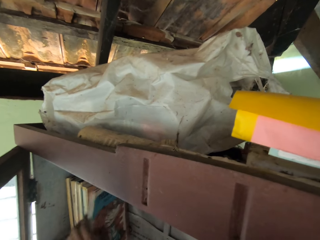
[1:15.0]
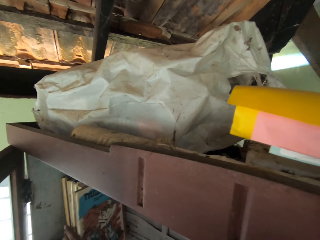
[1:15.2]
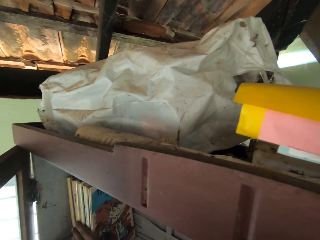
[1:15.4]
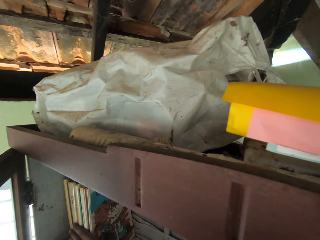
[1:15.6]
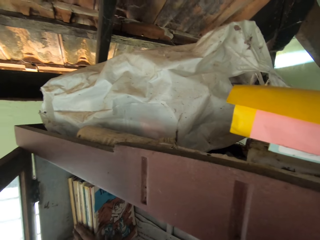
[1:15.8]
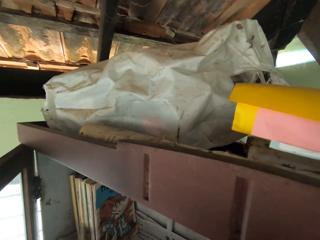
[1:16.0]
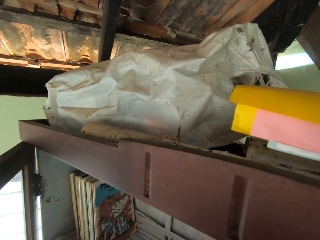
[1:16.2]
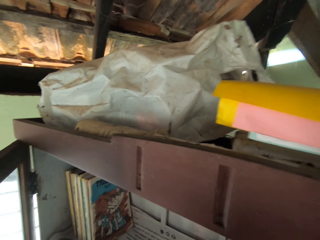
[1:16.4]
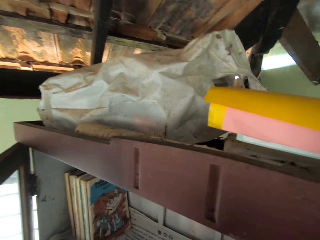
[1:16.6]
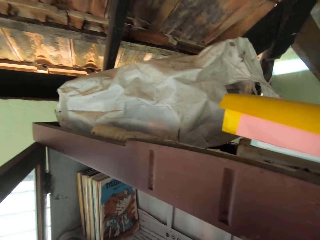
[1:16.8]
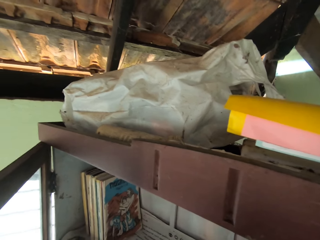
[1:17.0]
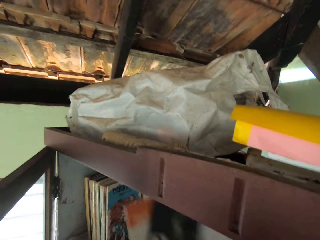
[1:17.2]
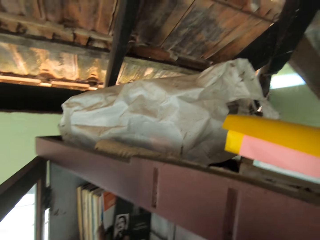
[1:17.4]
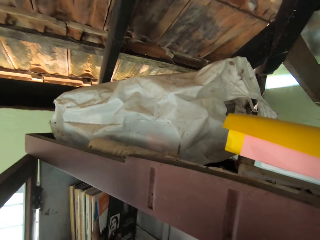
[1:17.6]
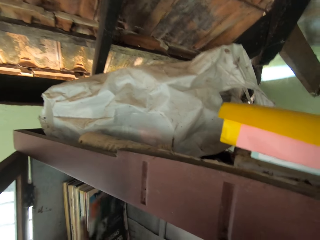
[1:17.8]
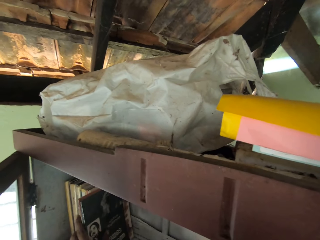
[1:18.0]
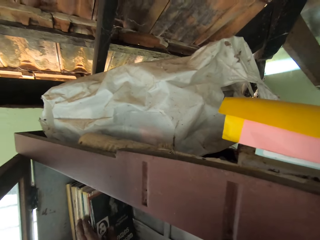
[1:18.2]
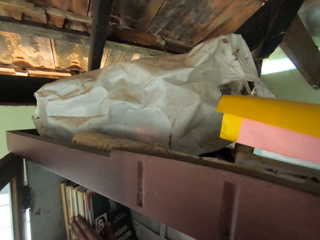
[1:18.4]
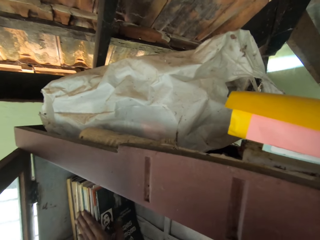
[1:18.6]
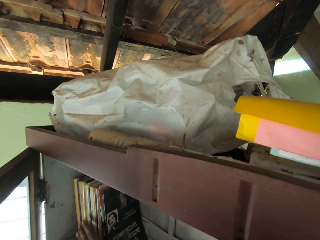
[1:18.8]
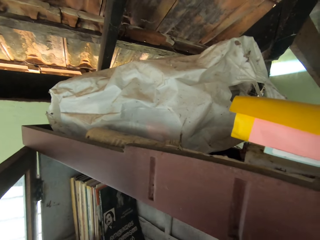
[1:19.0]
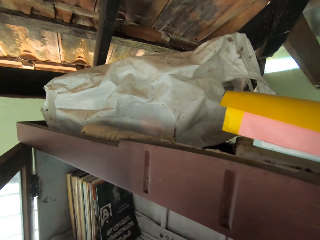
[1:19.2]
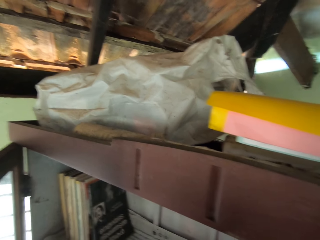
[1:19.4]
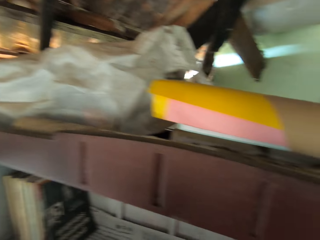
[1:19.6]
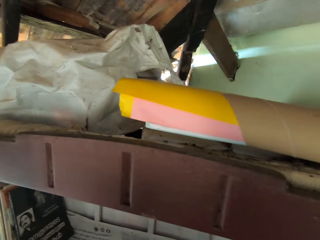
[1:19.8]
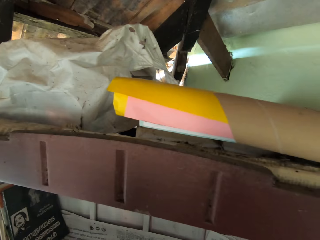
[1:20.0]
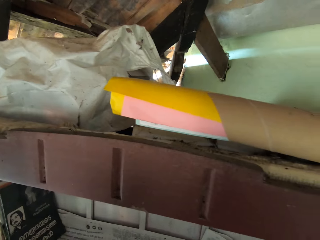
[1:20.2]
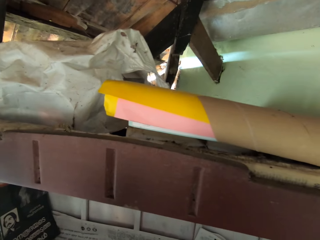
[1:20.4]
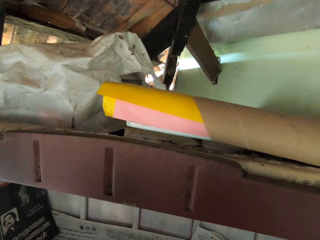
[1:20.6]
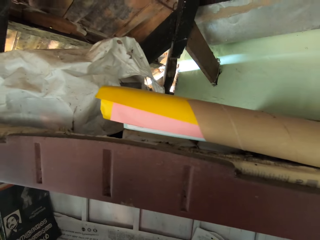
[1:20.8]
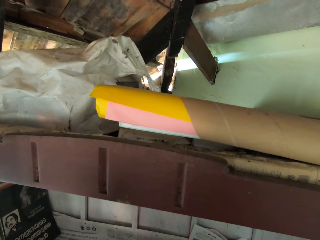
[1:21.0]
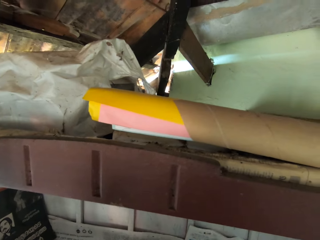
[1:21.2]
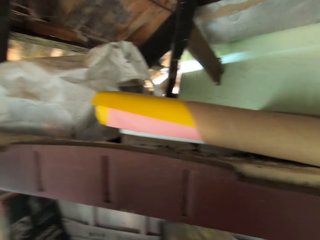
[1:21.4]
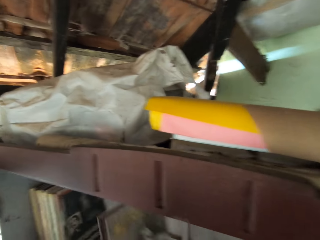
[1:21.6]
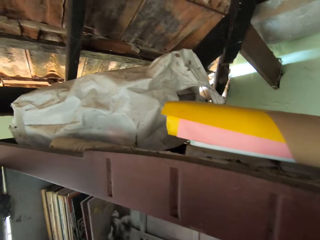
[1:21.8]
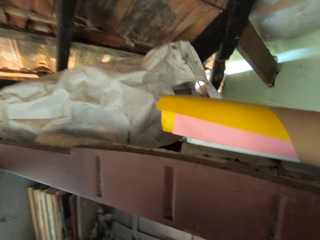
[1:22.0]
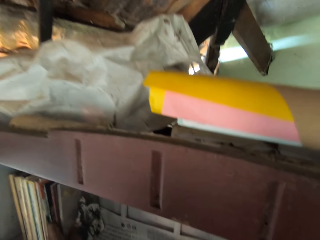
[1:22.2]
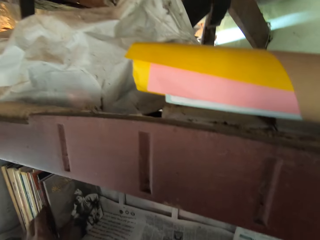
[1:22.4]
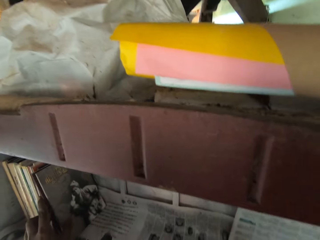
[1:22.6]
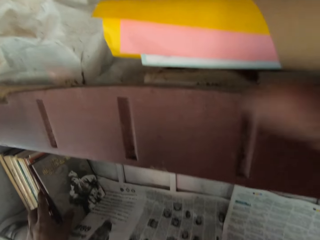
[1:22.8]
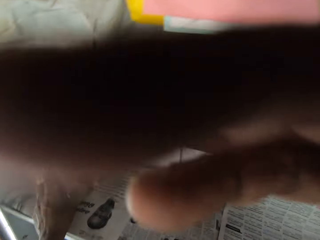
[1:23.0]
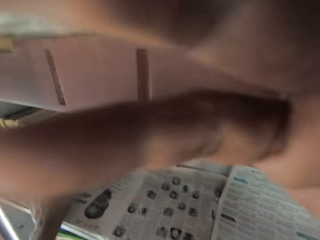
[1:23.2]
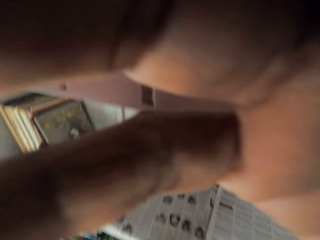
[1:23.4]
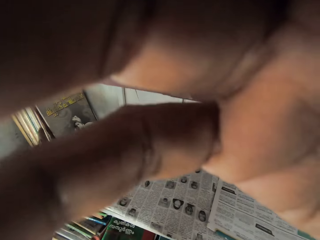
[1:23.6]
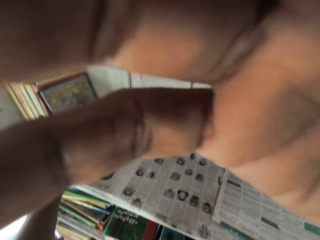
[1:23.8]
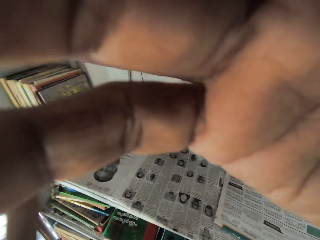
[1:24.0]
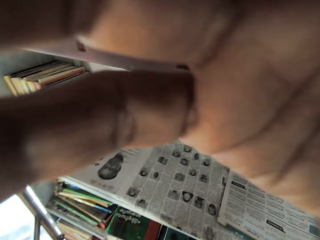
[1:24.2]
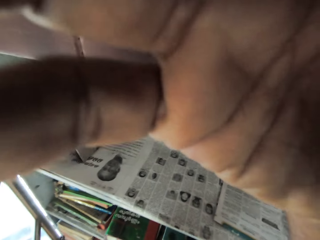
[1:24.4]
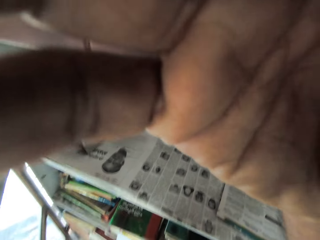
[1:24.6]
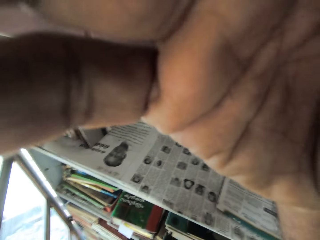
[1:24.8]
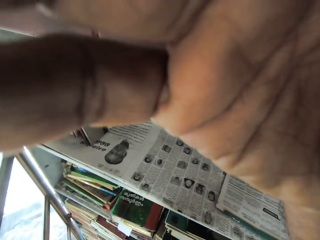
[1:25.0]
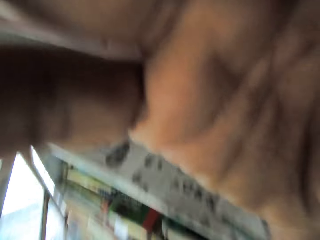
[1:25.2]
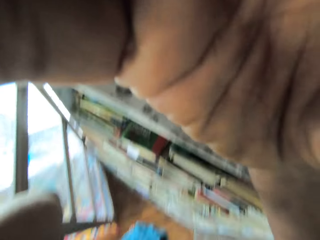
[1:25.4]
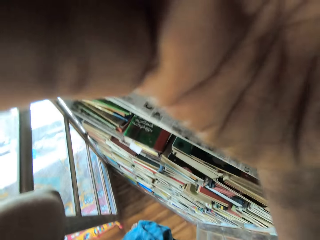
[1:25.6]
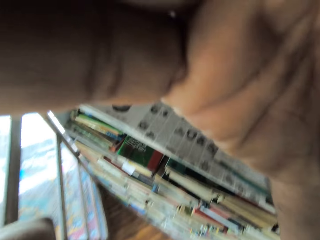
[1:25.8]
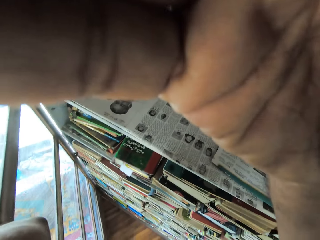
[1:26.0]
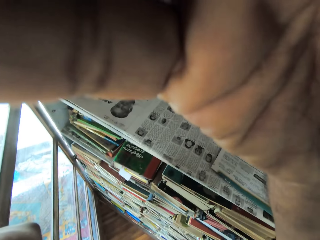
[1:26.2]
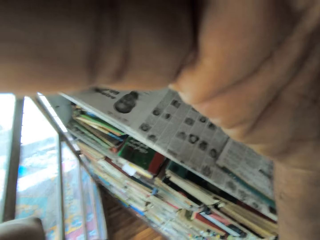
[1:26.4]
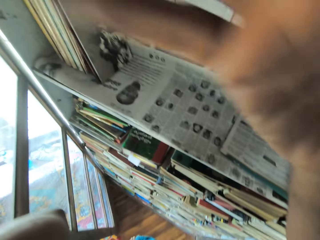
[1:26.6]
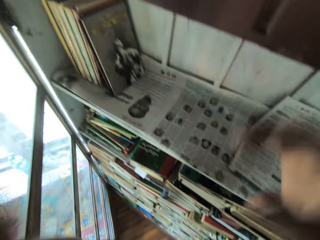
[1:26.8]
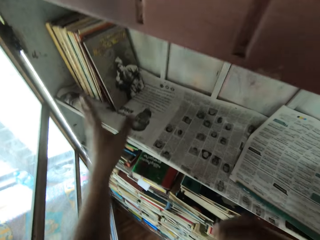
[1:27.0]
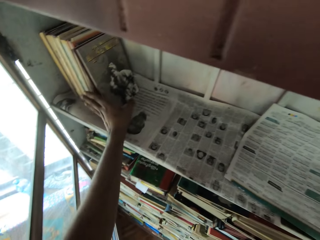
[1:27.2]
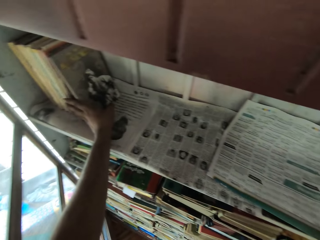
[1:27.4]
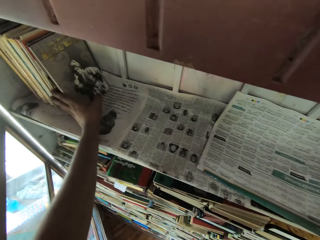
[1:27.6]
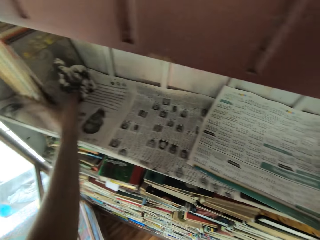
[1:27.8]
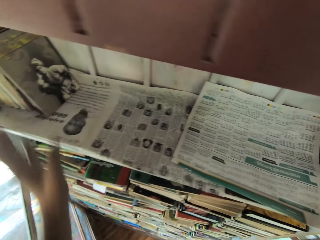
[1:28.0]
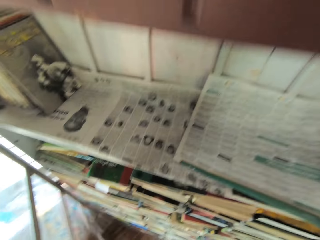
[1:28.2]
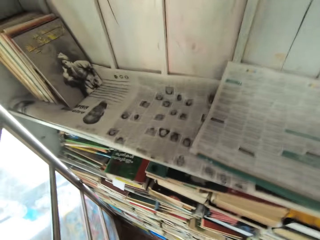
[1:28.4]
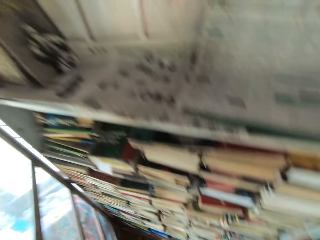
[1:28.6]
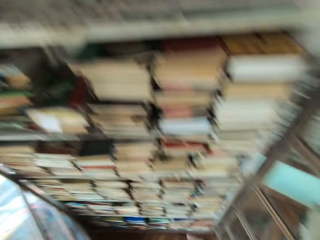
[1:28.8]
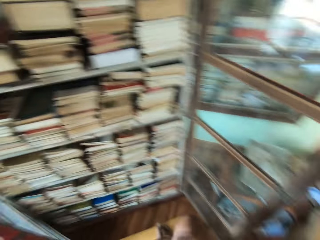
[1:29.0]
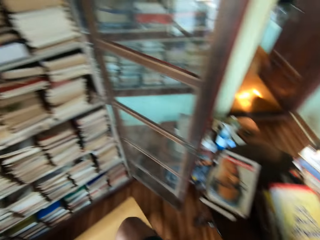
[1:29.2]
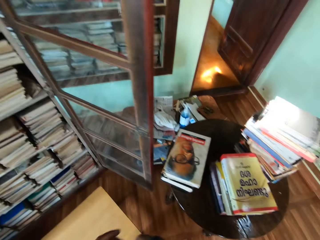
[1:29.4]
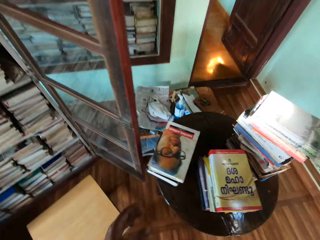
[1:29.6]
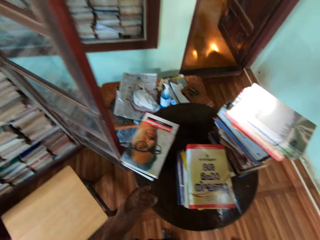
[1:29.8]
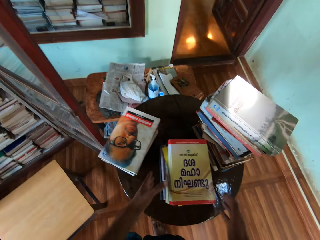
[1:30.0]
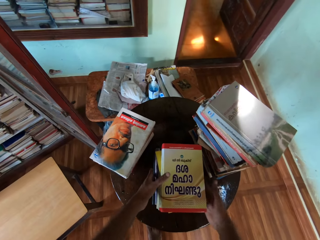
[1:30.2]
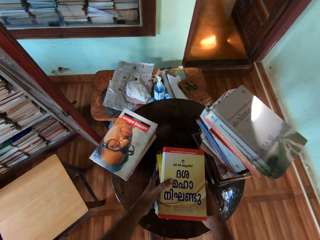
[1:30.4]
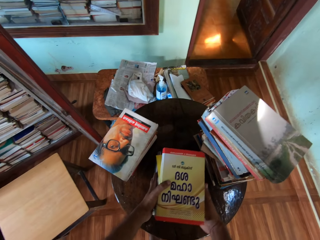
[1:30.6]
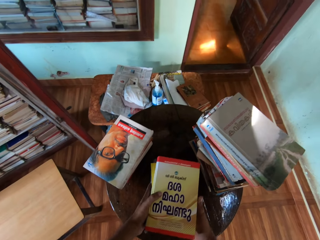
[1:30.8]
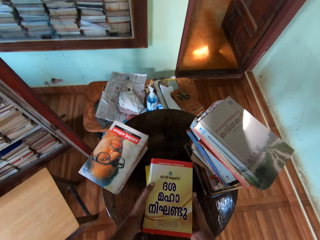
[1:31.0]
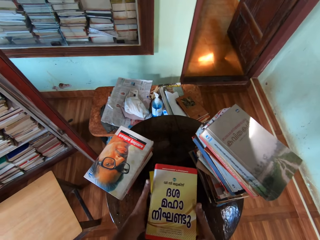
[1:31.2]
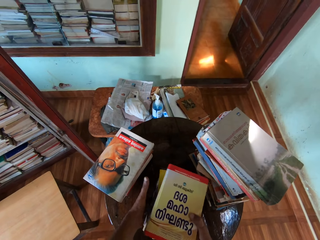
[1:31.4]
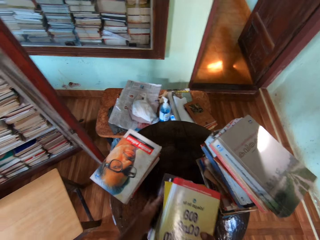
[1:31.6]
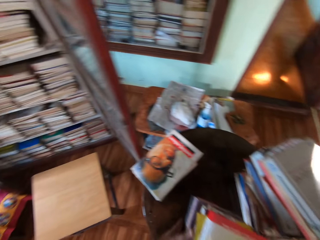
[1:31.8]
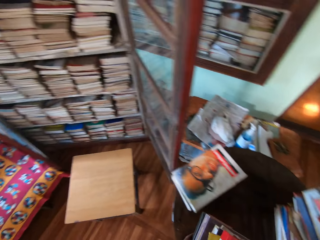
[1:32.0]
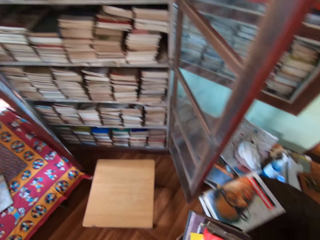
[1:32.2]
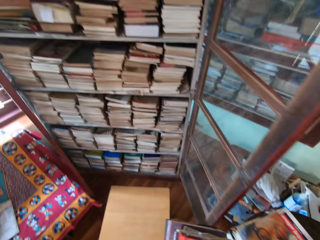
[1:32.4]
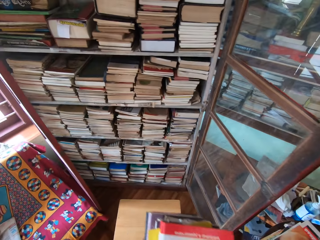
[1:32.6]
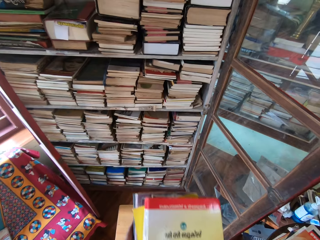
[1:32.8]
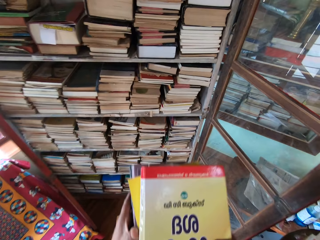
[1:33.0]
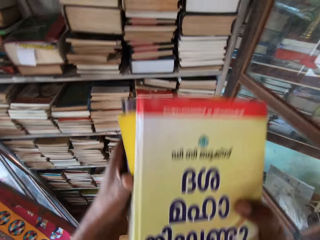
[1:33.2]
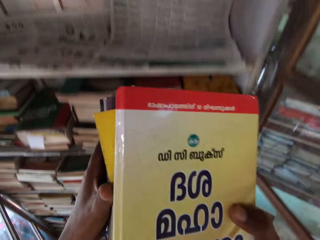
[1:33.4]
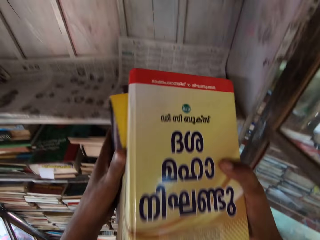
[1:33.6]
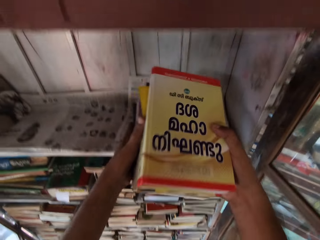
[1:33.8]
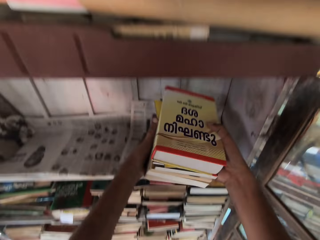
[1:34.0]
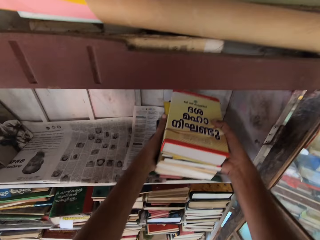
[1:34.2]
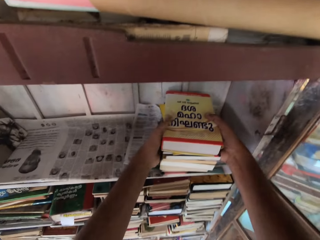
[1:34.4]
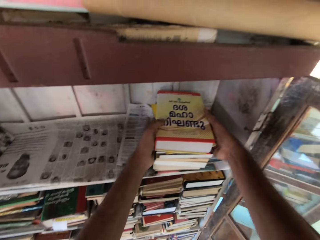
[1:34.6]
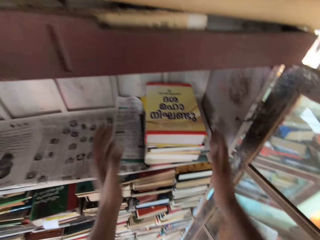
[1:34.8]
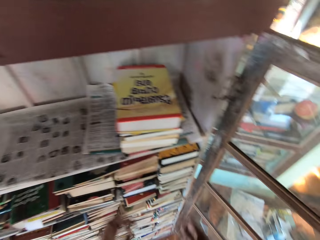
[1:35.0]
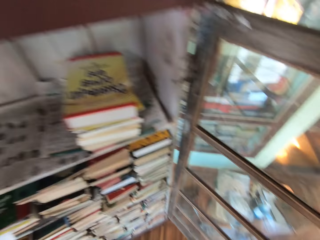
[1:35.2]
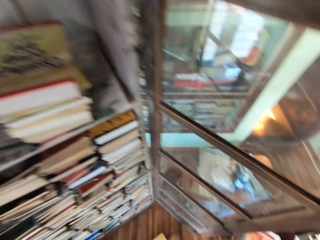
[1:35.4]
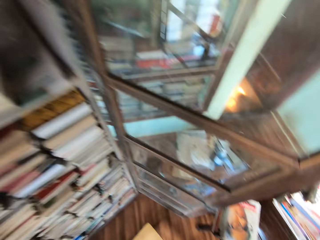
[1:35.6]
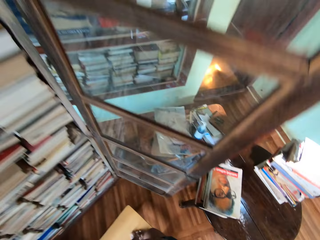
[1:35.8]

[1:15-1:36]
The camera wearer places a book in the bookshelf with his left hand repeatedly. He adjusts the camera. He touches his face with his right hand. He adjusts the books in the bookshelf with his left hand. He carries a stack of books from the table with his hands. He places the stack of books in the bookshelf with his hands.
